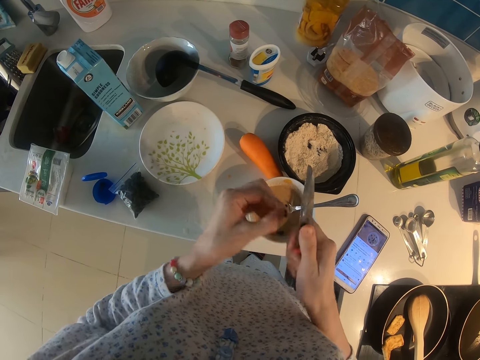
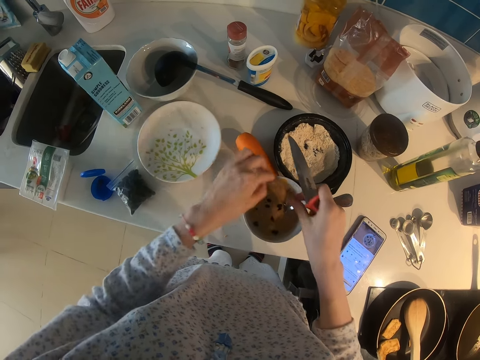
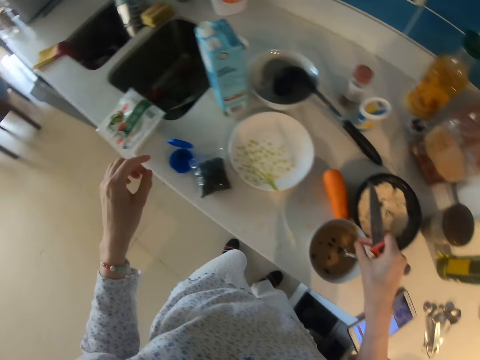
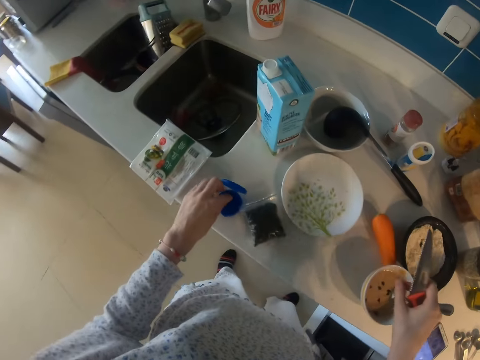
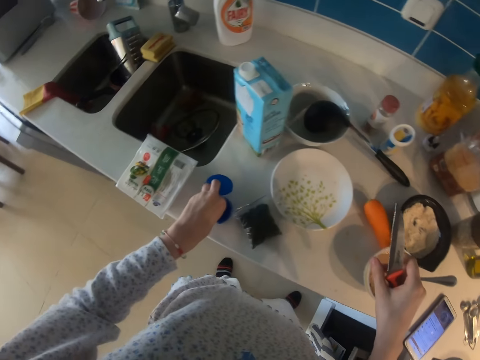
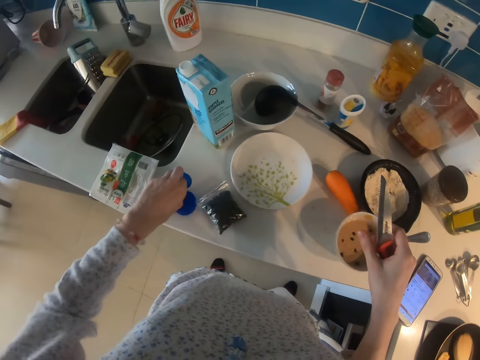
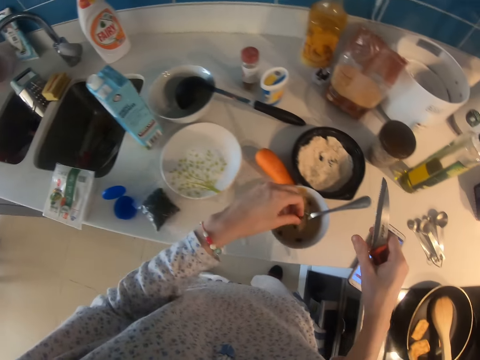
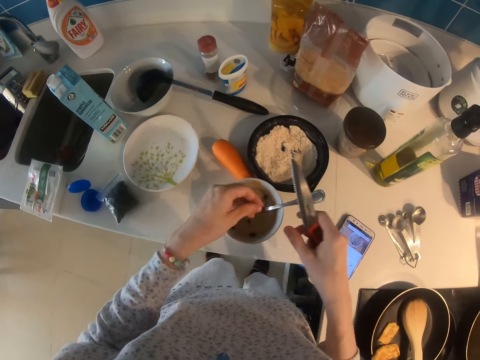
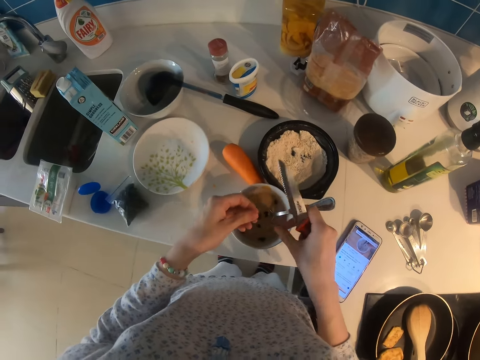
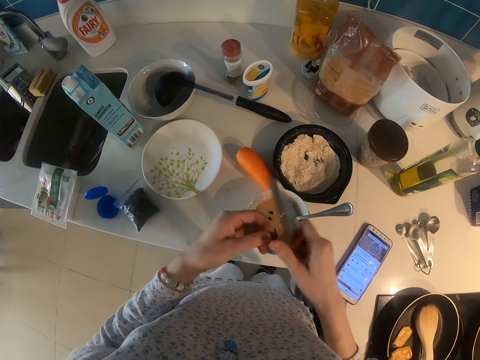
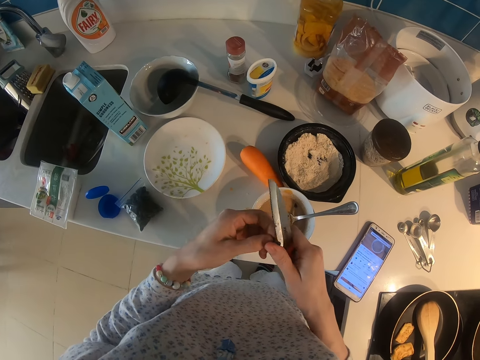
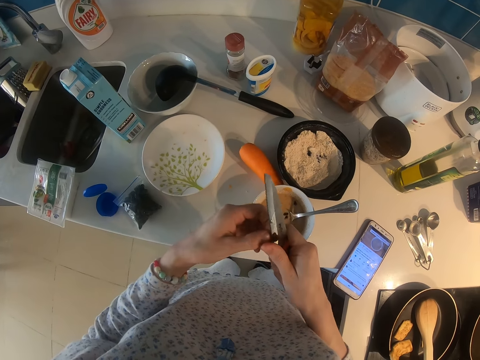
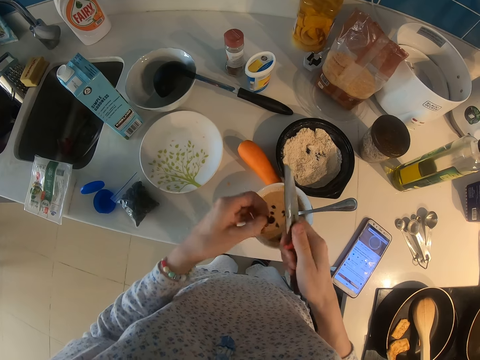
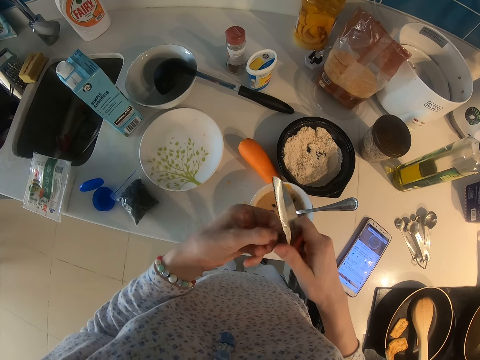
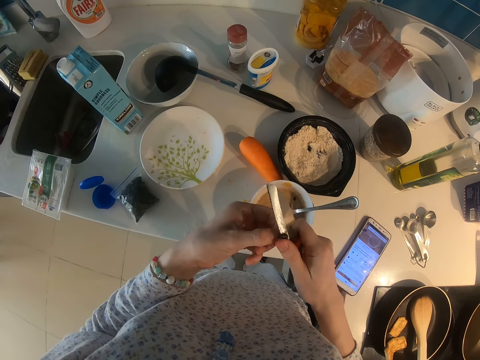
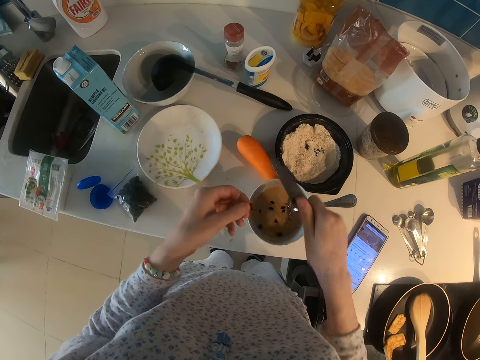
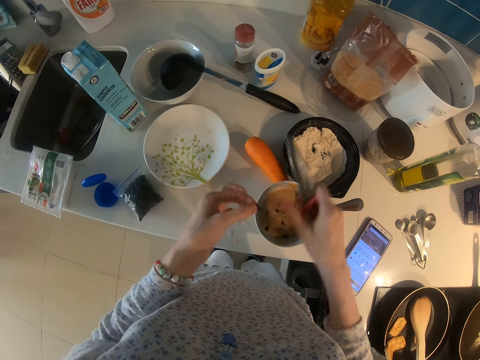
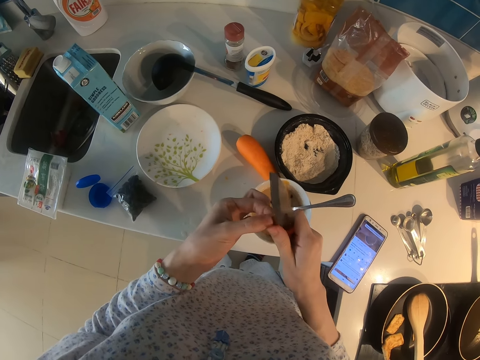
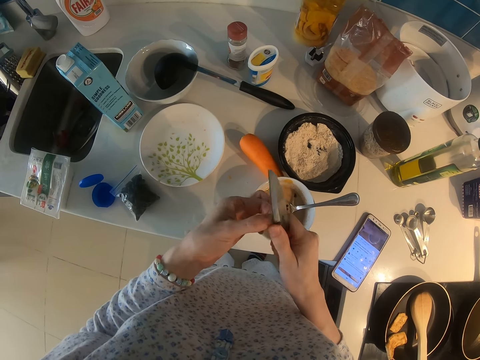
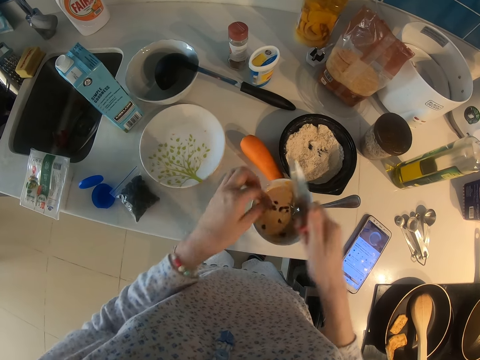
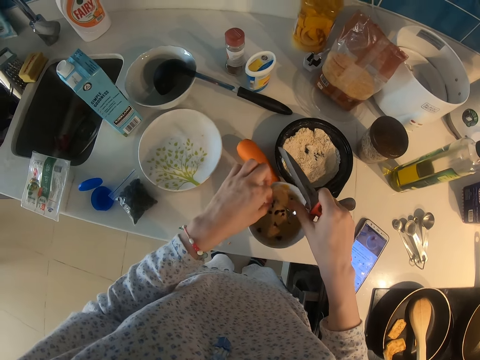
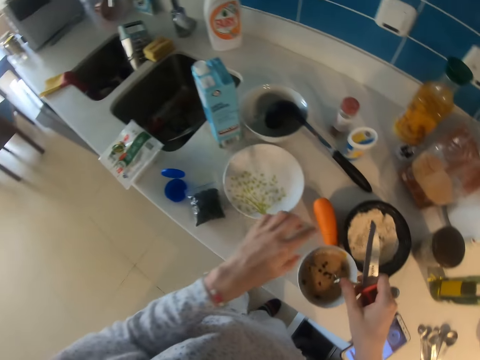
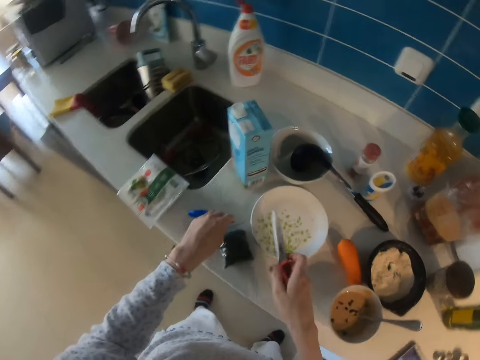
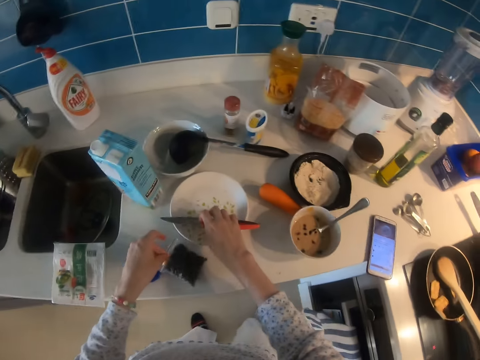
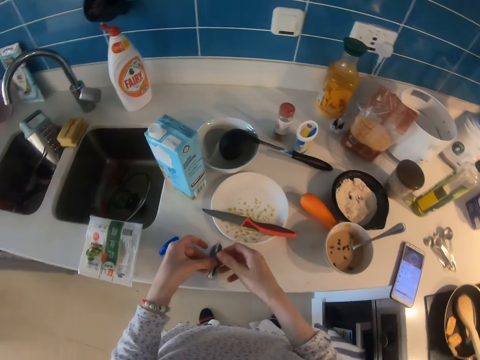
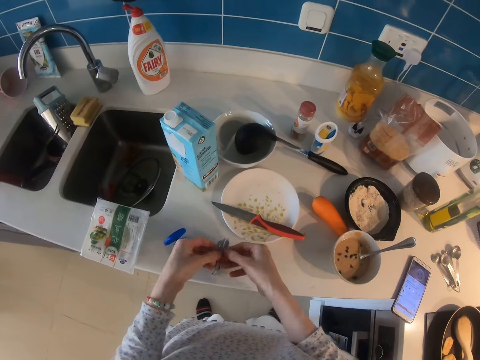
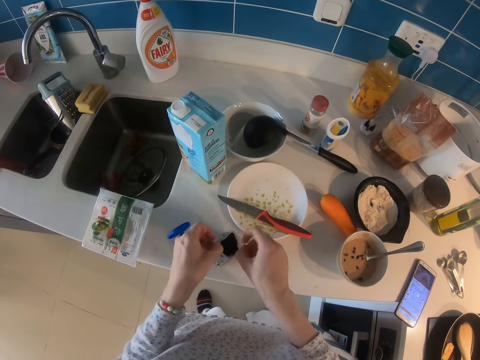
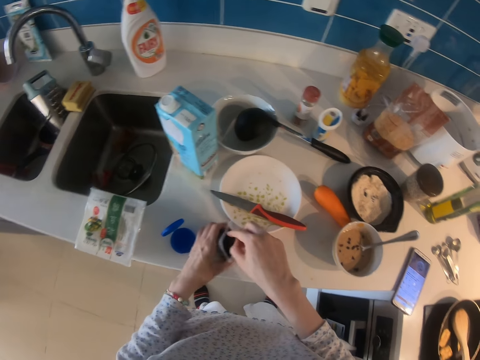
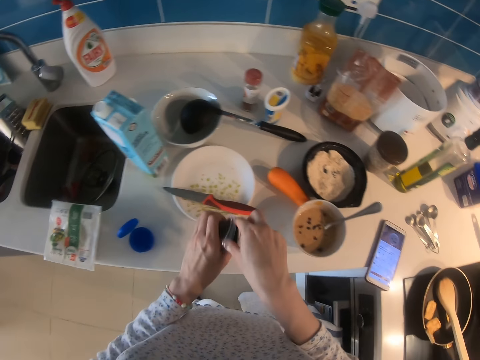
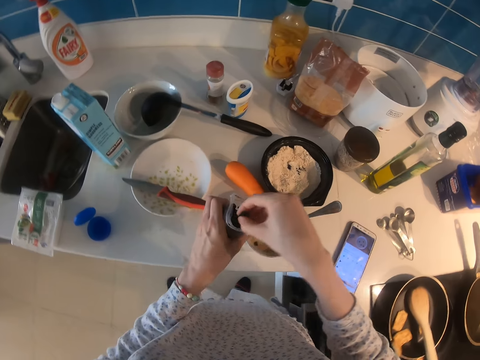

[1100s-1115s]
The camera wearer puts something in the cup. They pick something. They put something in the cup. They cut something with the knife. They put something in the cup. They cut something with the knife. They put something in the cup. They cut something with the knife. They put something in the cup. They put the knife on the plate. They pick the packet and open the packet. They pick the packet. They pick something from the packet.

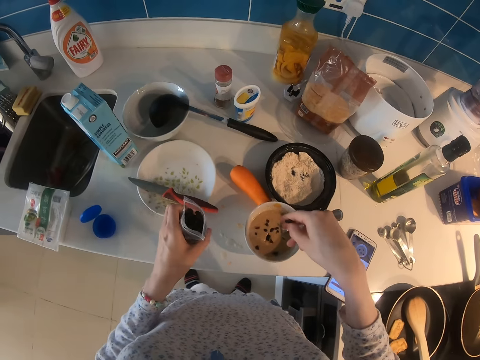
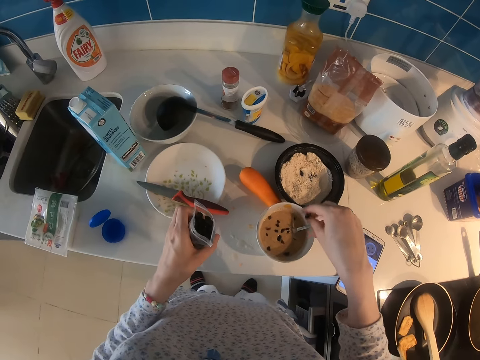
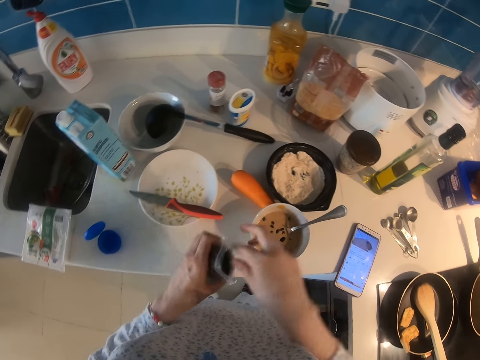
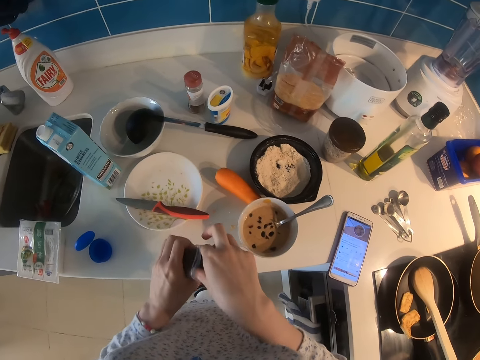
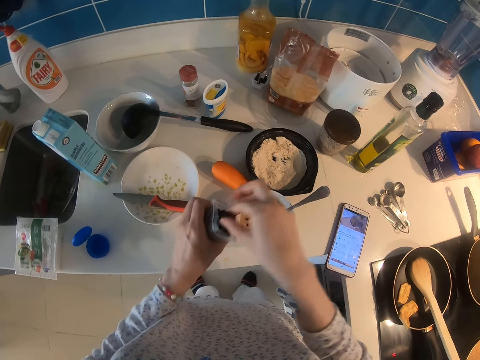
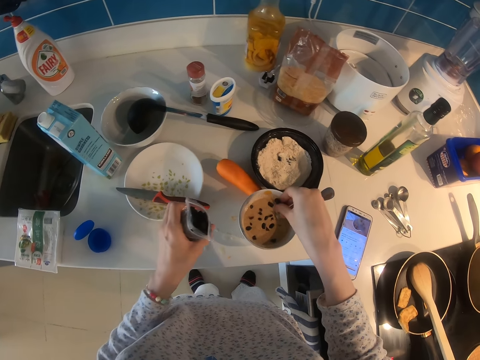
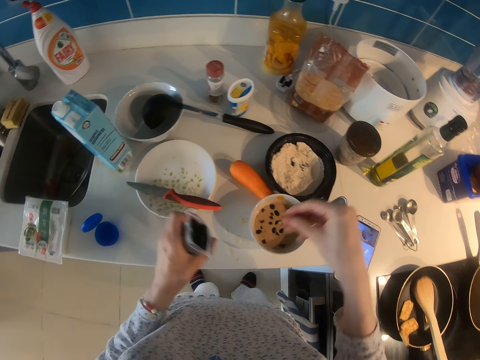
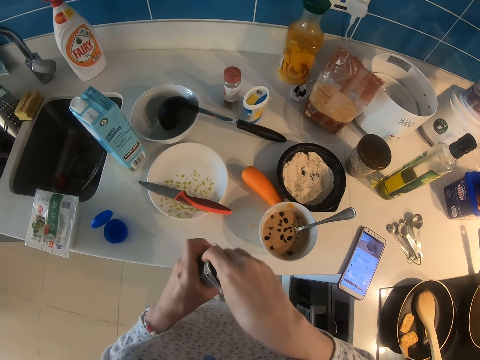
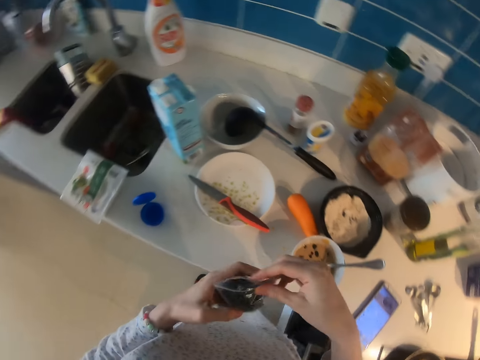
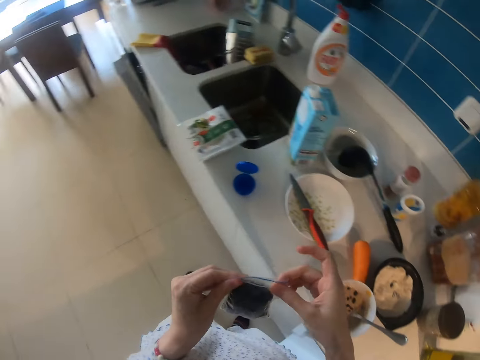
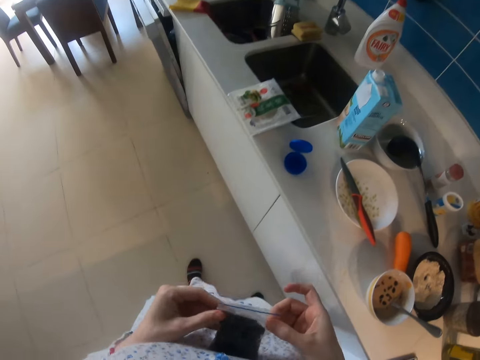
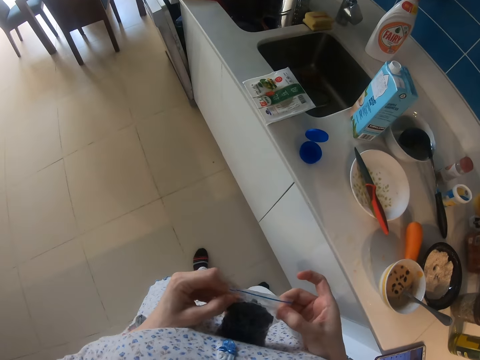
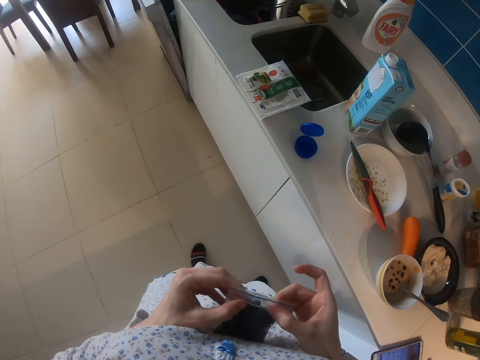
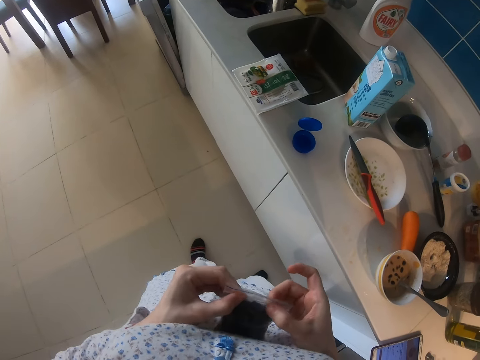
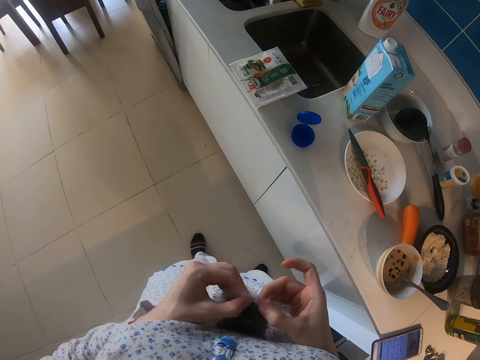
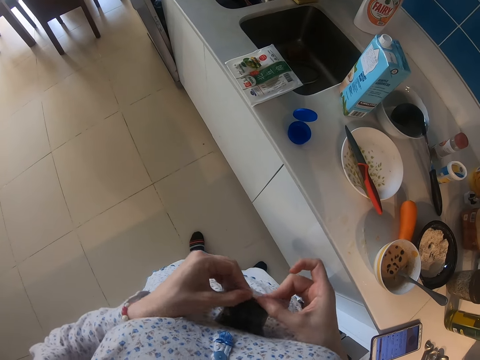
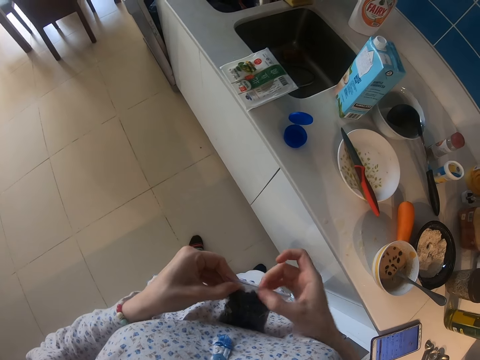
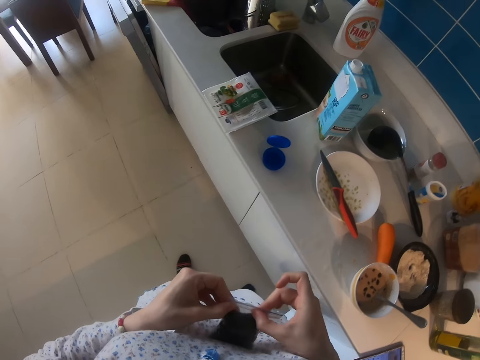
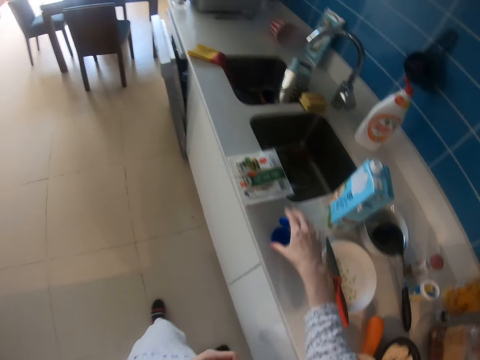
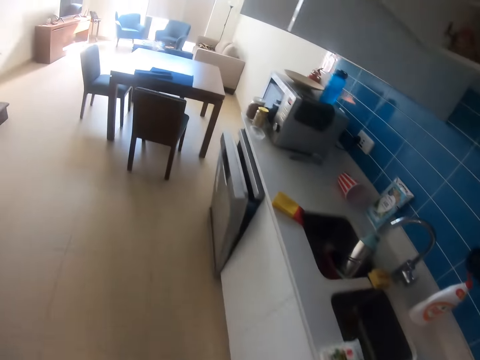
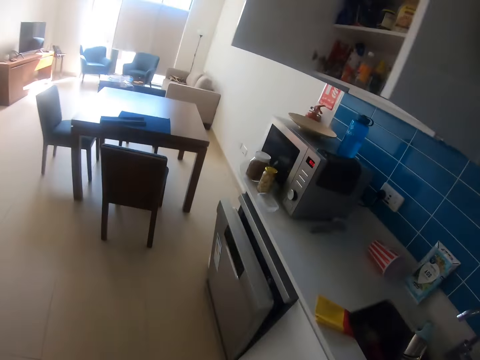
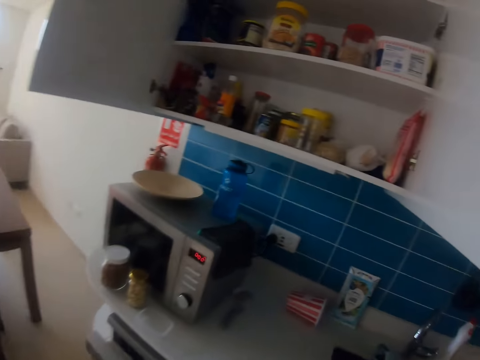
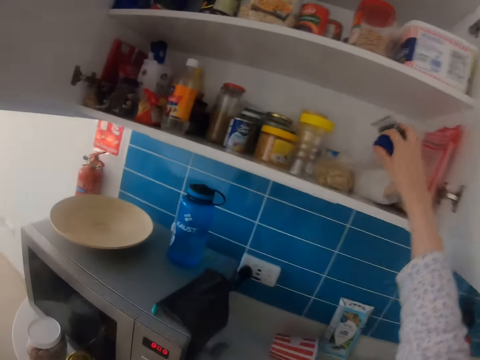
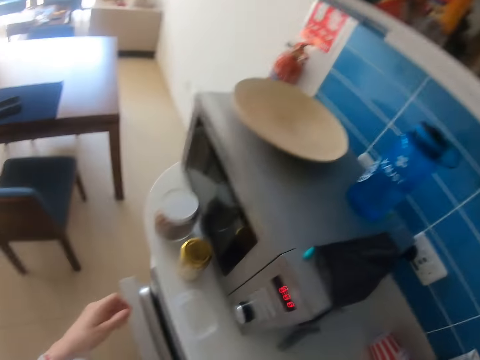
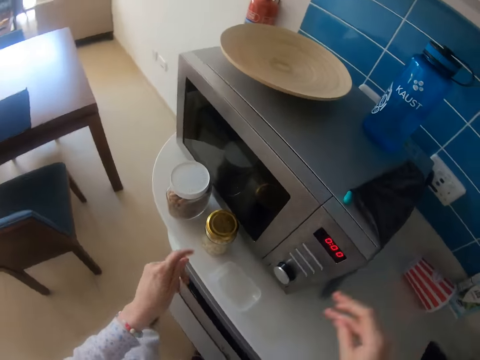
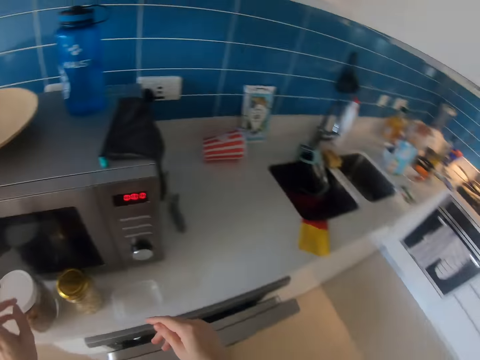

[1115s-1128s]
The camera wearer drops something in the cup. They pick something from the packet. They drop something in the cup. They pick something from the packet. They seal the packet. They pick the lid. They step forward. They put the lid on the shelf in the cabinet. They move the hand.
